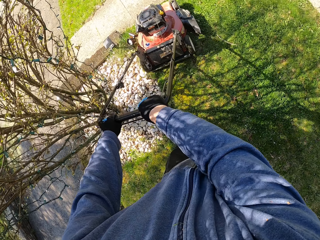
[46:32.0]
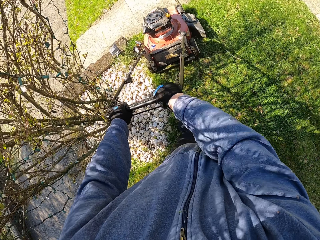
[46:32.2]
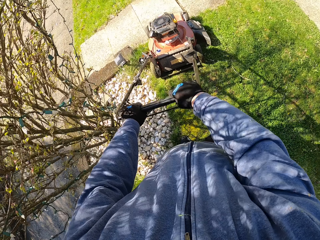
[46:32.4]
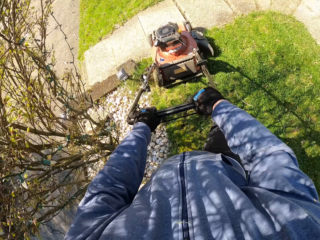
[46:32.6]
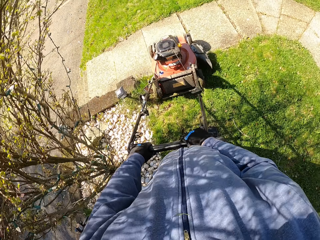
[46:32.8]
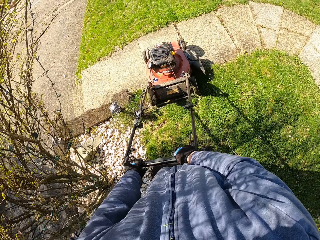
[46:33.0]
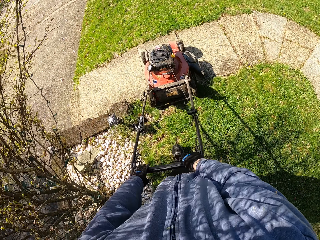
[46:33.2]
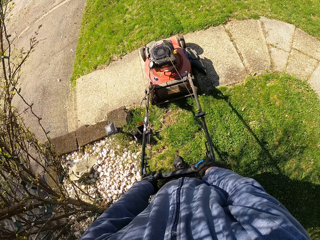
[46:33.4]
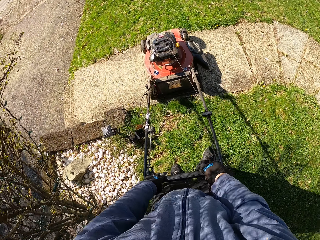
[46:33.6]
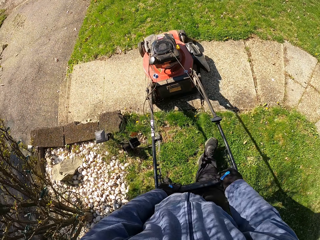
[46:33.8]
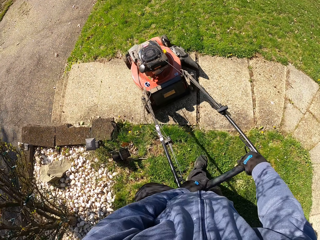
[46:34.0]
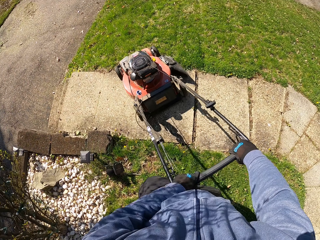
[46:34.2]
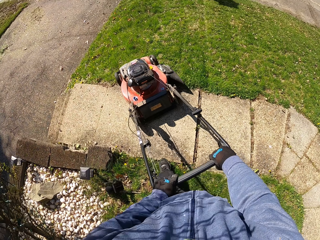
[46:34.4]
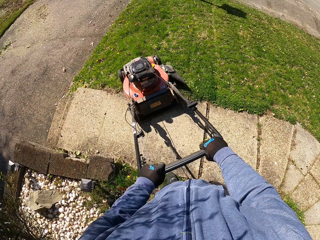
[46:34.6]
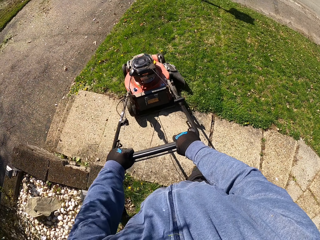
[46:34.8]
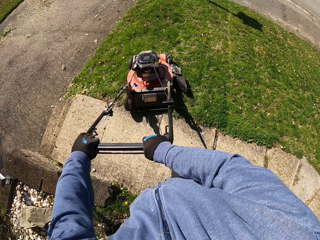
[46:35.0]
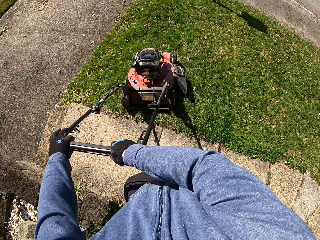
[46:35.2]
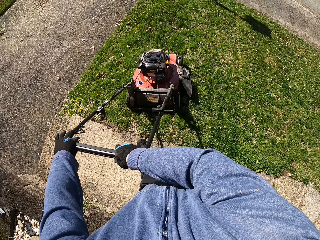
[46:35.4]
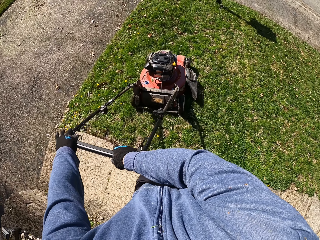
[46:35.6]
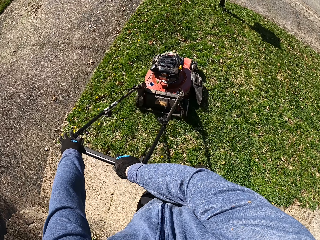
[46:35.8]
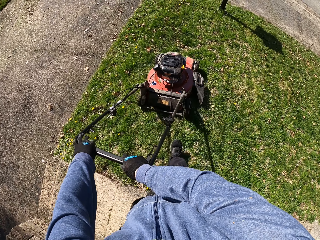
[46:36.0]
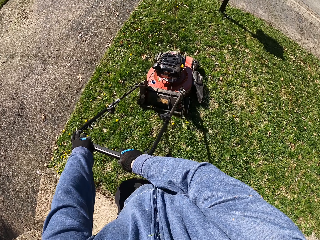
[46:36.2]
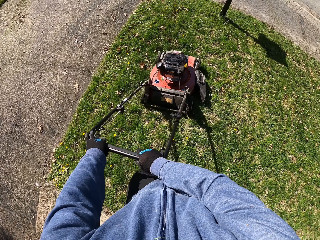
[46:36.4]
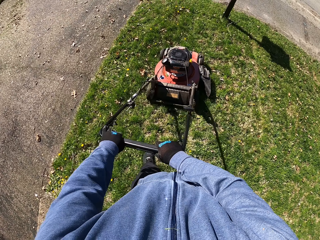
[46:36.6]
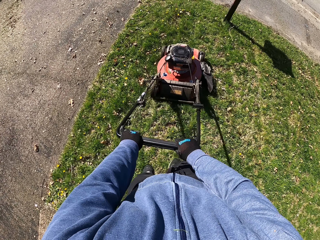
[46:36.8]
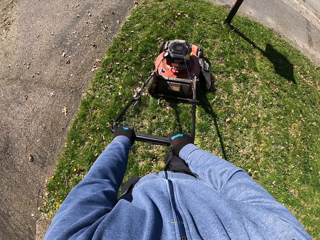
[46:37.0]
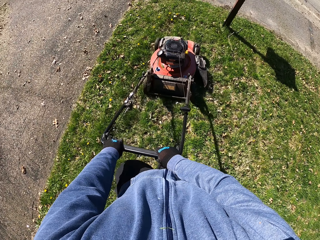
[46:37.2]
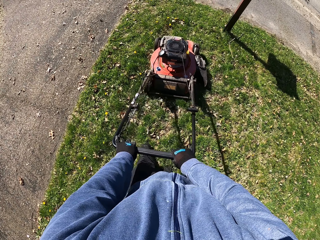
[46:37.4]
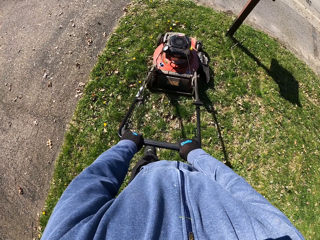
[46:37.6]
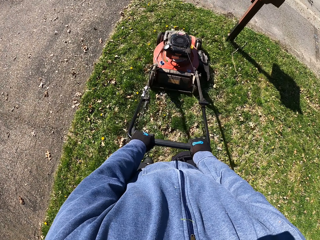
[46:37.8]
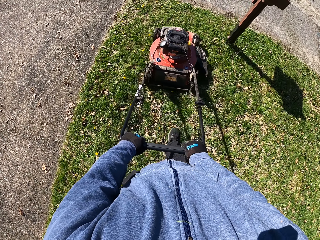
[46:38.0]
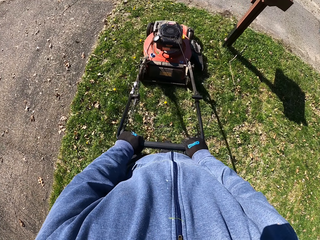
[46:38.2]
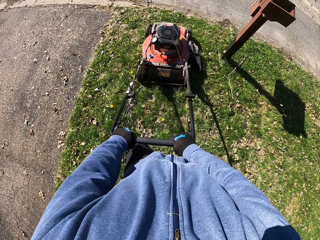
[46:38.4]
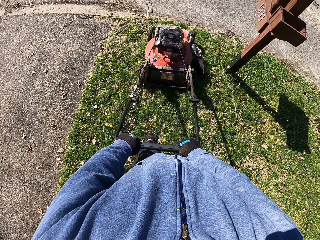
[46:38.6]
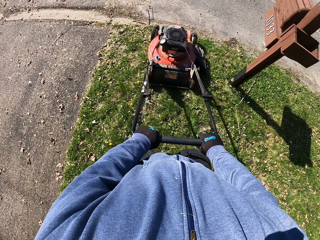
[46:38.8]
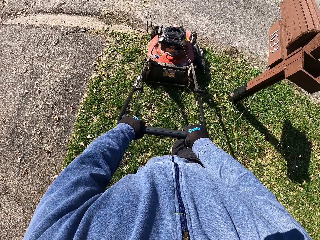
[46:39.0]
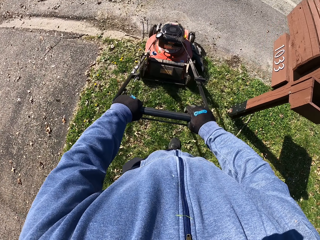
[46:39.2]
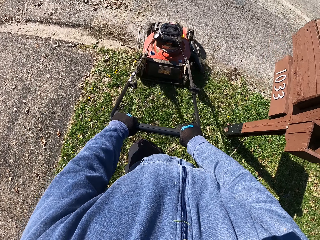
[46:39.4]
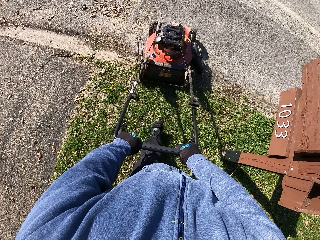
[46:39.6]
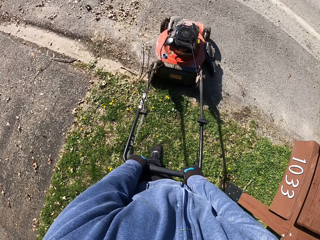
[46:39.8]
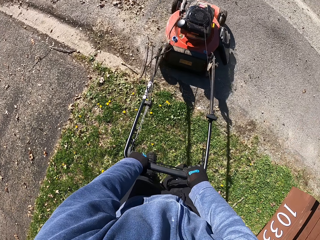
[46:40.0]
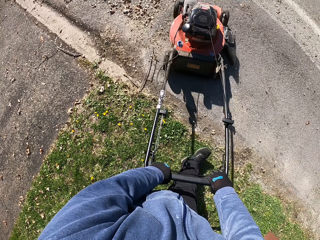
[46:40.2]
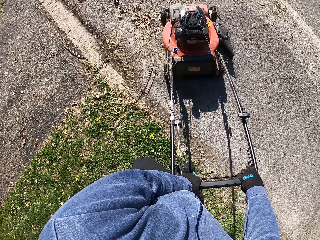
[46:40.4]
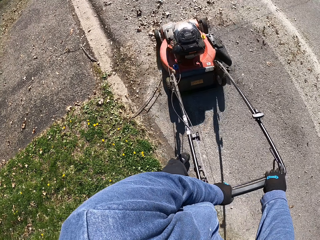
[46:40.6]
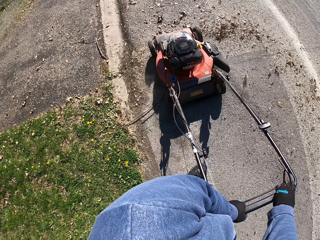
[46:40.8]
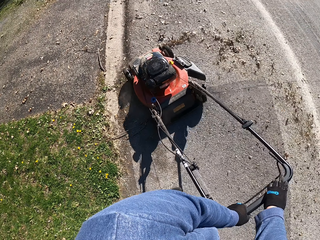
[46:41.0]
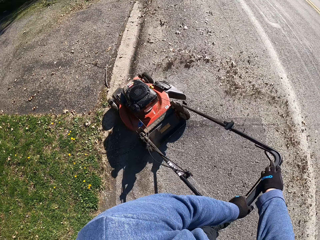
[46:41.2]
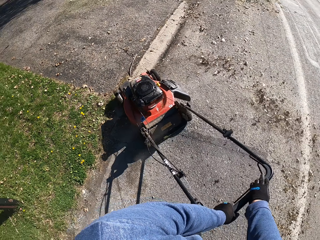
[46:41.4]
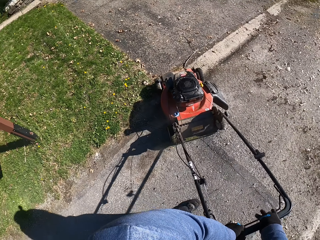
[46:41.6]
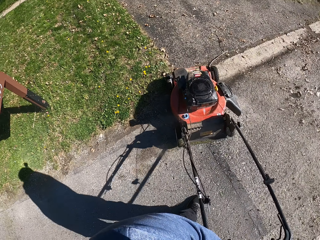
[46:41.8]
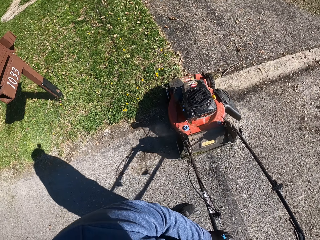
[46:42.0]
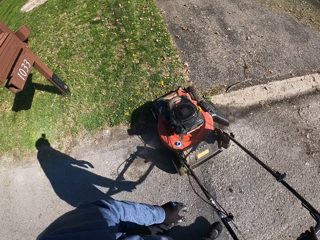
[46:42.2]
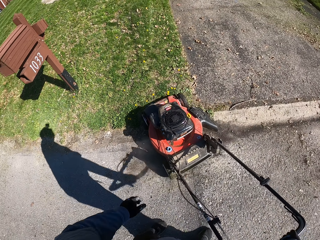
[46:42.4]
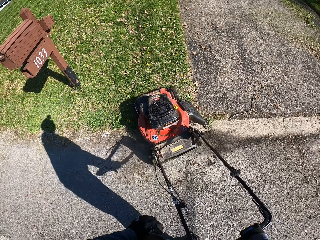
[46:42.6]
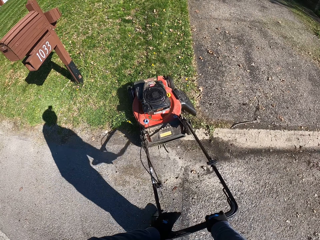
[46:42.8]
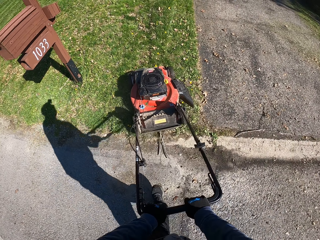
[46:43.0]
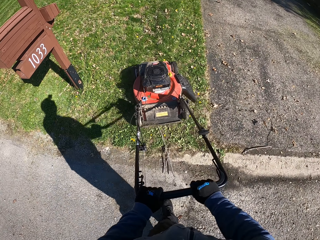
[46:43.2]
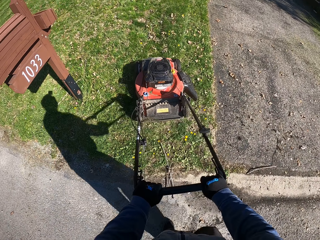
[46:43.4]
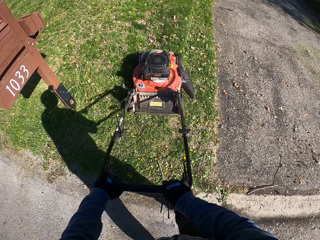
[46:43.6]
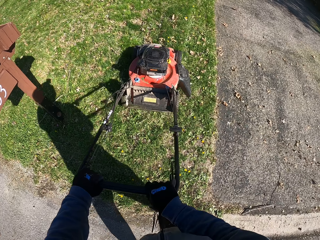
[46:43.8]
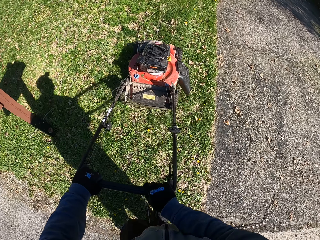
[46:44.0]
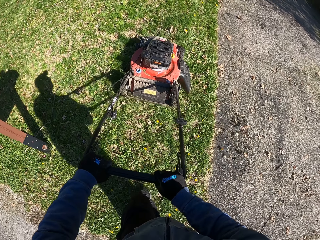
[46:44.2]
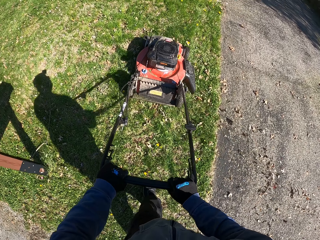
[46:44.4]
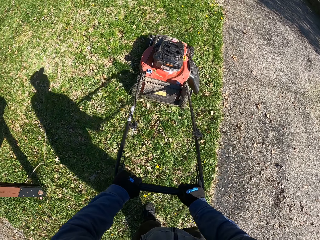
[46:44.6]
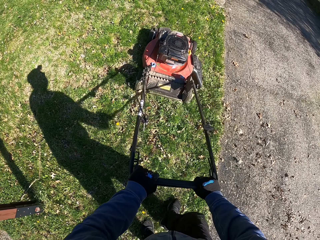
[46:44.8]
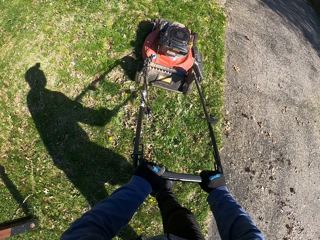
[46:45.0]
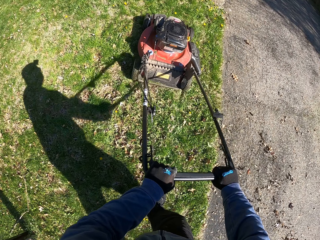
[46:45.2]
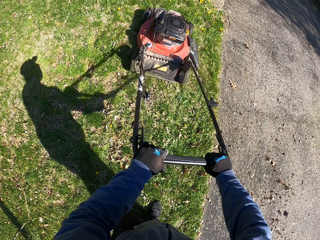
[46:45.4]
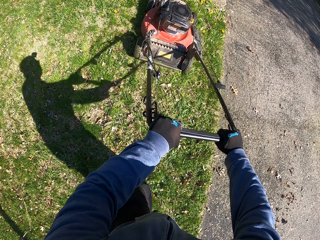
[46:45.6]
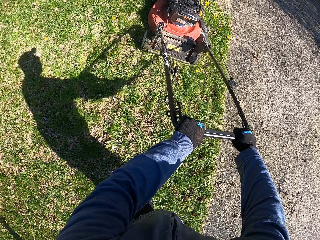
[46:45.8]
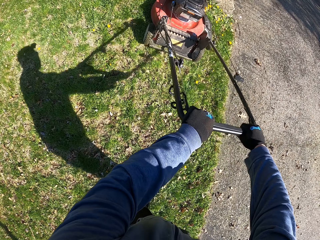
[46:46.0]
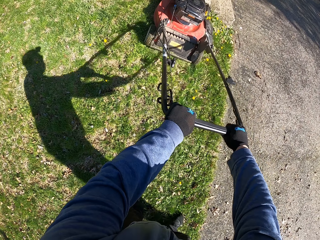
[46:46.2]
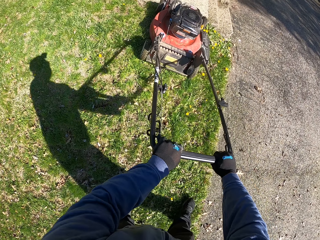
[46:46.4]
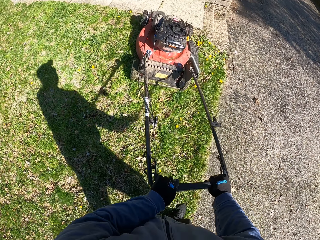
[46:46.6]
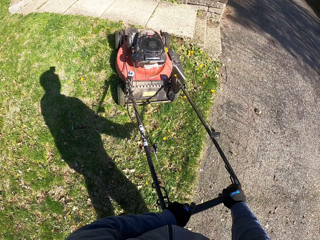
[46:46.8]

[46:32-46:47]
The camera wearer walks on the grass. They cut grass with a lawn mower. They drive the lawn mower on the path. They tilt the lawn mower. They walk on the path. They cut grass with the lawn mower. They walk on the grass. They cut grass with the lawn mower. They turn the lawn mower on the pathway. They drive the lawn mower on the road. They cut grass with the lawn mower. They walk on the grass. They cut grass with the lawn mower.

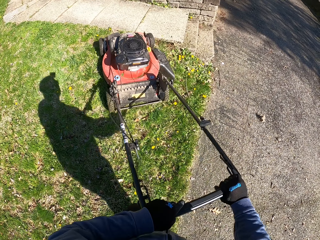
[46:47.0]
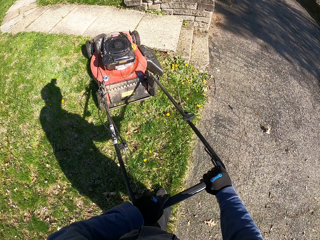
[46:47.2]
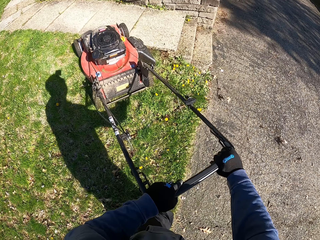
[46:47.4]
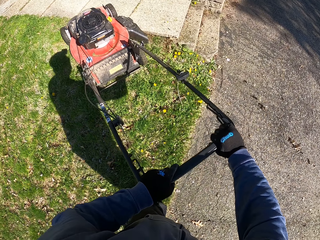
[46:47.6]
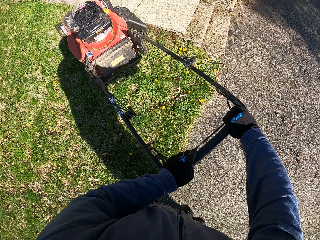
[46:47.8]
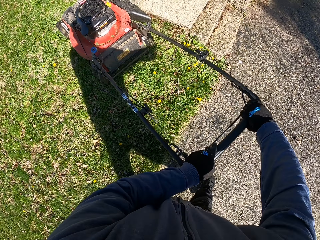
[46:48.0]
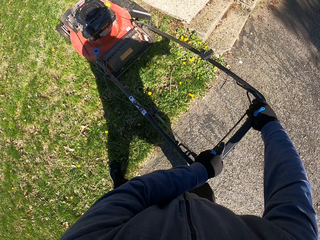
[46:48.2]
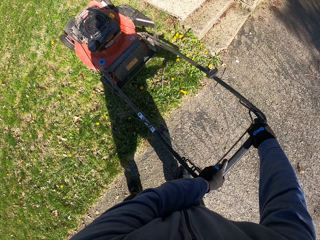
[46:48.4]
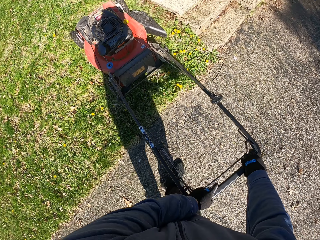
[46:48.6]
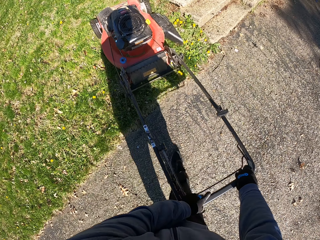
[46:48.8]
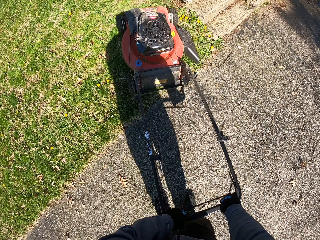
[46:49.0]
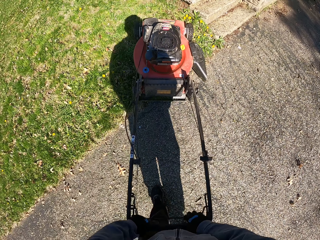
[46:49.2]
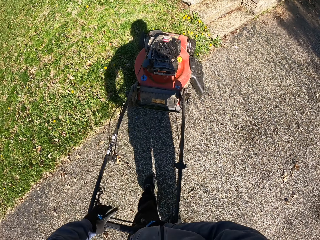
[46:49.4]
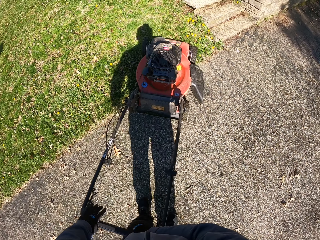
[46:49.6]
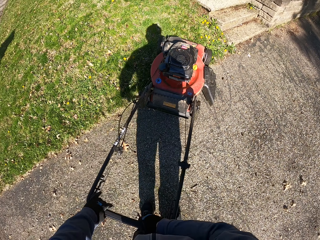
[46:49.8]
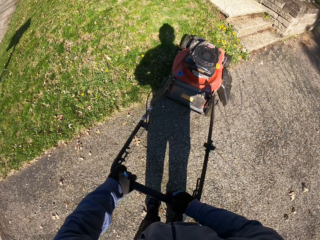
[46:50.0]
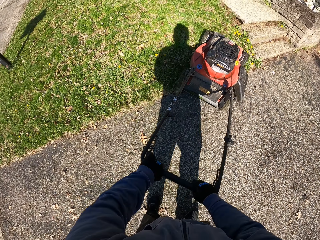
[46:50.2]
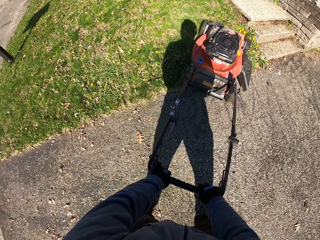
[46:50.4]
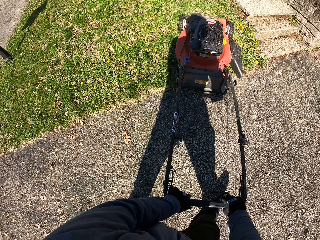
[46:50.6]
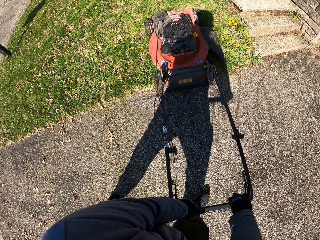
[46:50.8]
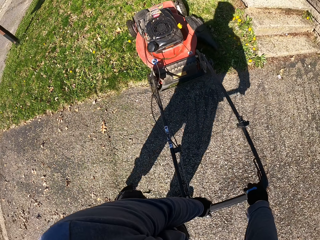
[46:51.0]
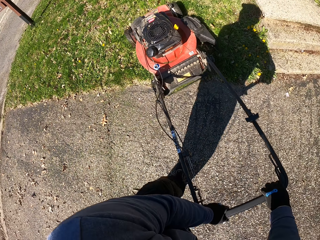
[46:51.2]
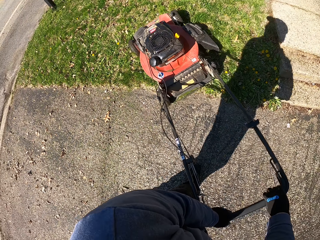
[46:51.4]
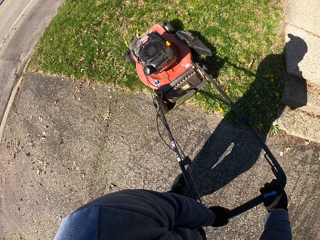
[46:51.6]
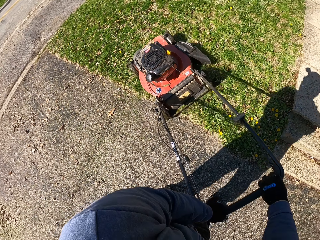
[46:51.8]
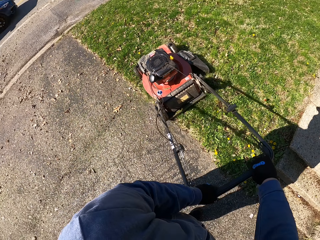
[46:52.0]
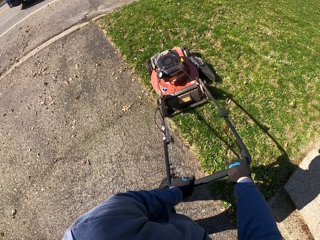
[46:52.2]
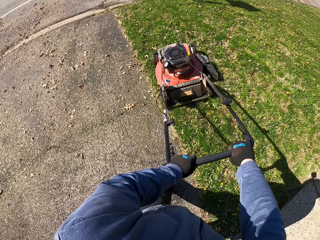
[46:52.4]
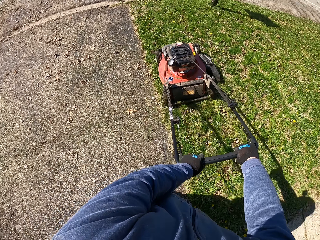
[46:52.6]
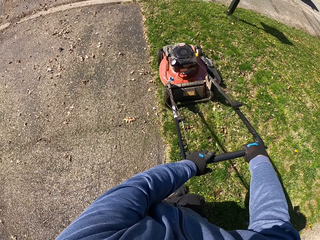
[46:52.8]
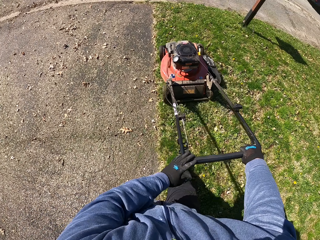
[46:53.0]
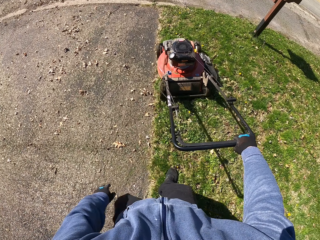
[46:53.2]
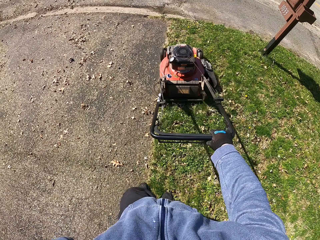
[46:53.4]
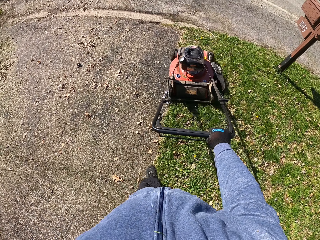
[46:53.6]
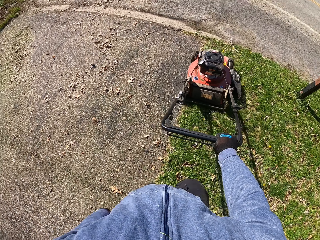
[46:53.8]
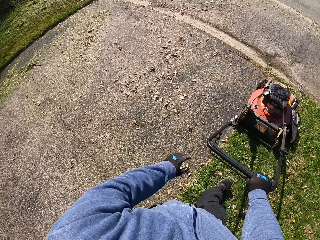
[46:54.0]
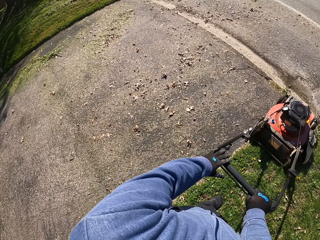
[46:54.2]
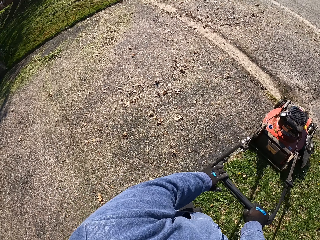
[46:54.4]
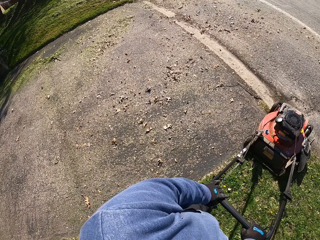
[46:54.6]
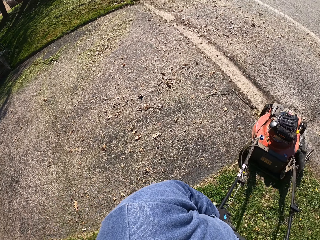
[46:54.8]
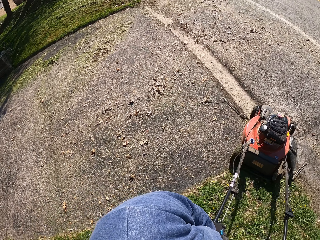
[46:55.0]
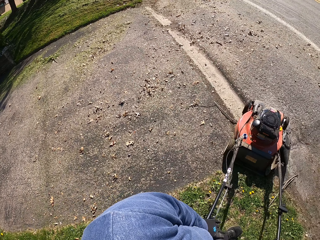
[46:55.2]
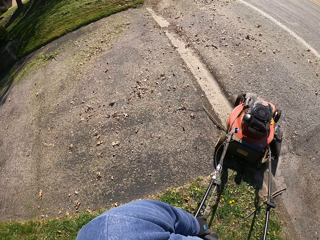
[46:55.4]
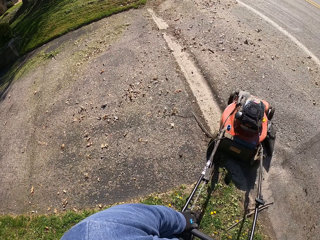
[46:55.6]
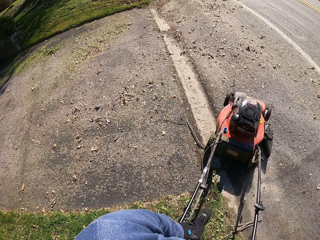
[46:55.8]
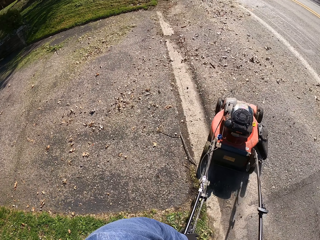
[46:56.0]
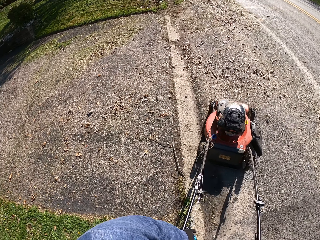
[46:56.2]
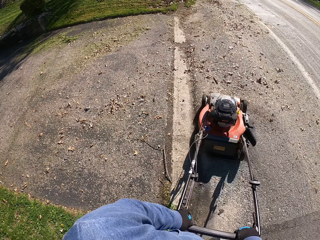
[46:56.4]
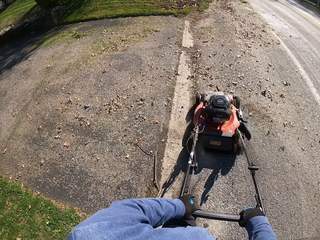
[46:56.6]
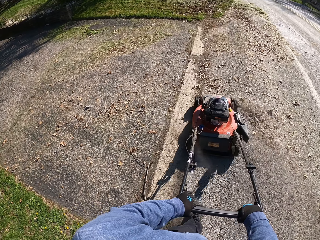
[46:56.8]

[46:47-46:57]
The camera wearer turns the lawn mower. They step on the path. They pull the lawn mower behind. They turn the lawn mower. They cut grass with the lawn mower. They walk on the grass. They move the lawn mower on the road to the opposite lawn.
